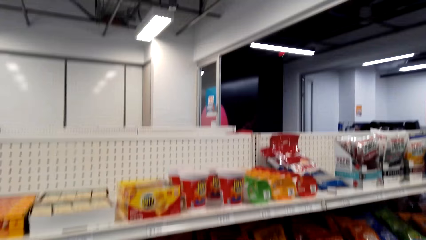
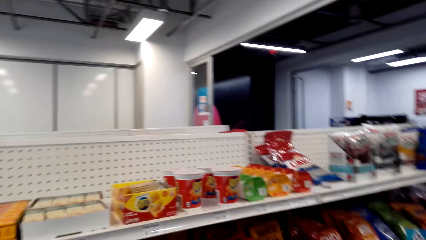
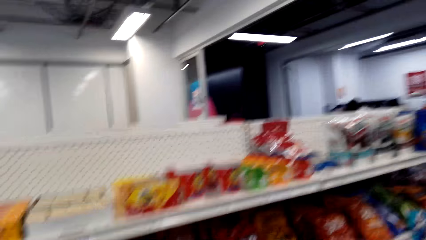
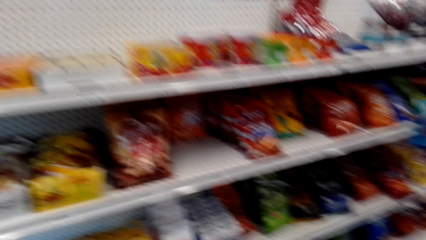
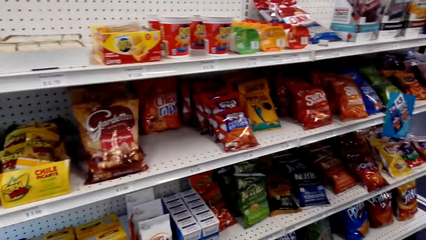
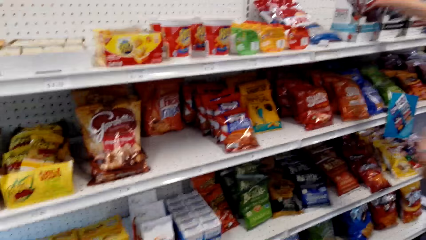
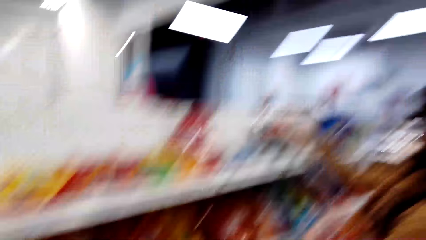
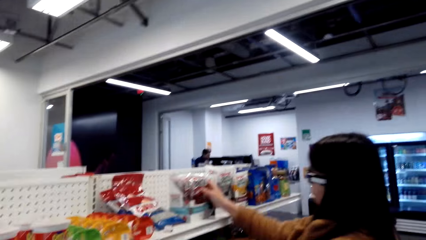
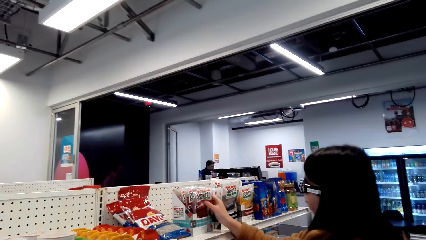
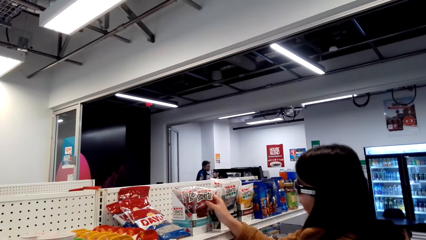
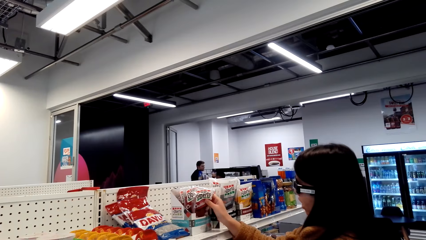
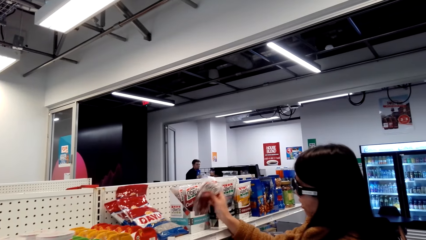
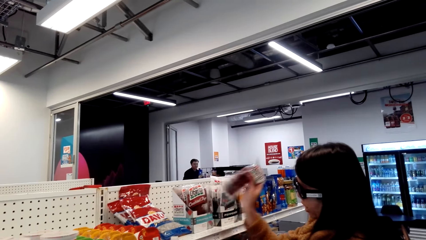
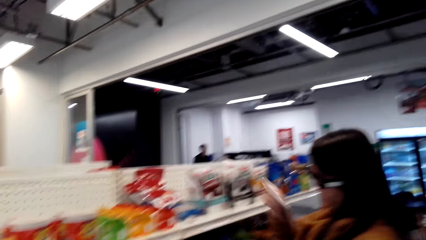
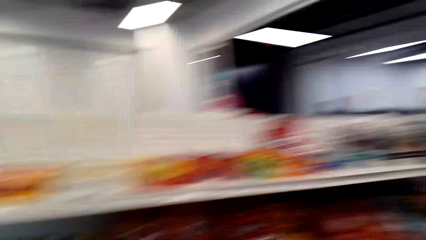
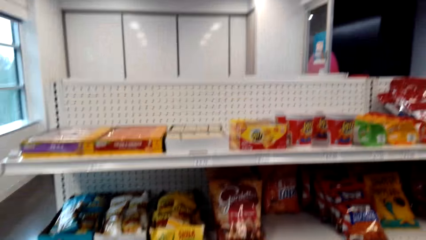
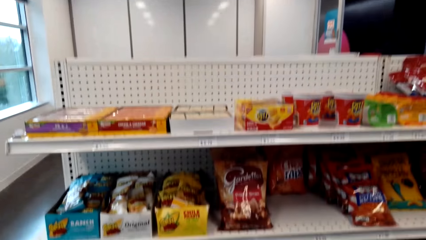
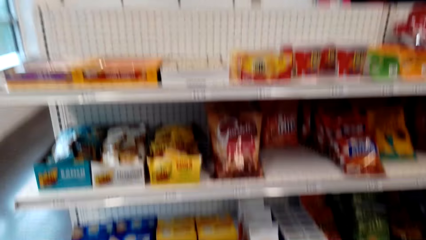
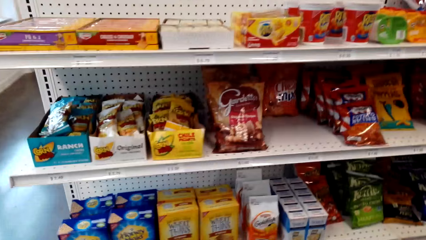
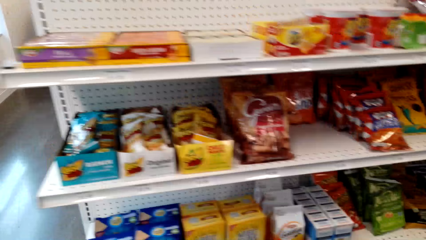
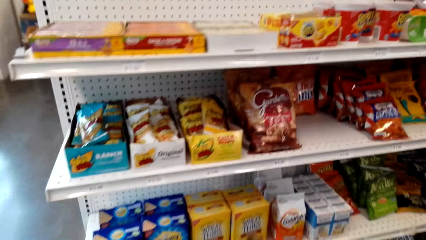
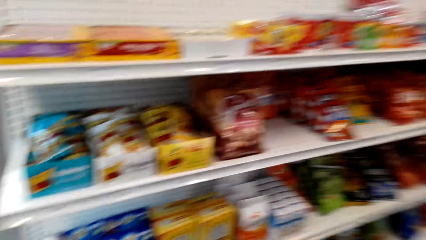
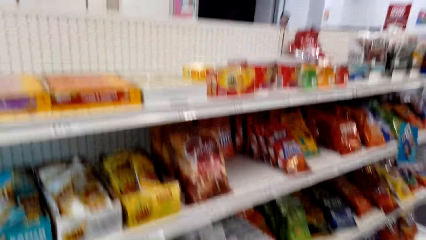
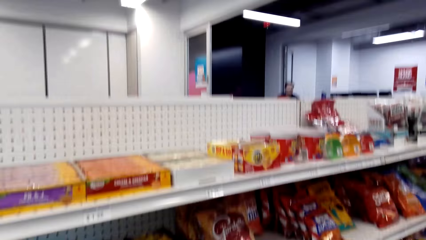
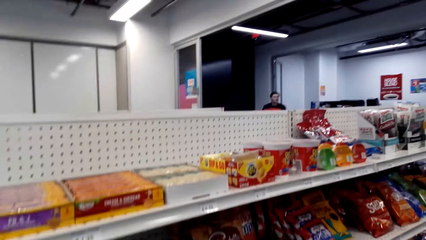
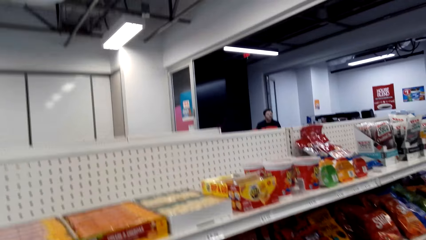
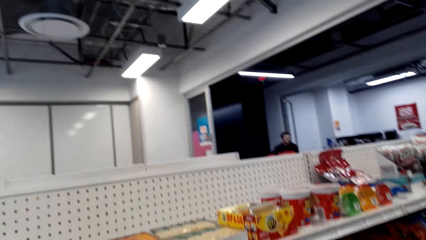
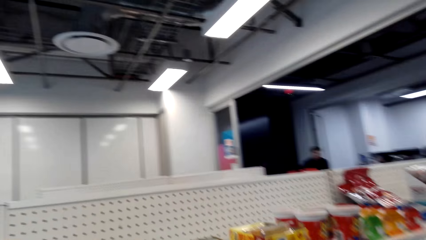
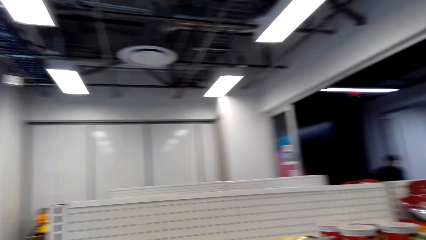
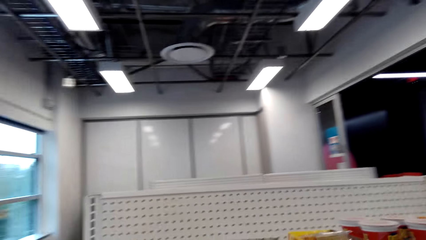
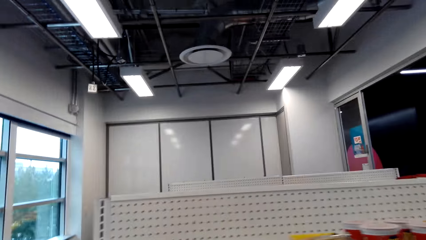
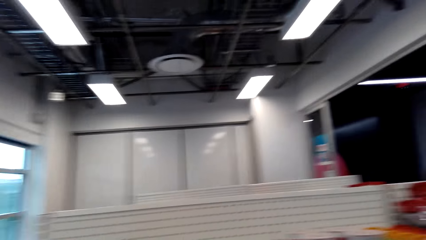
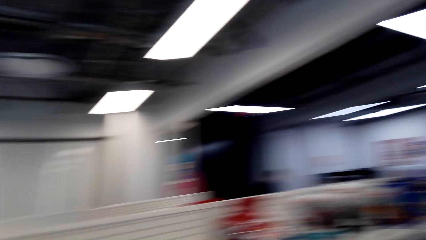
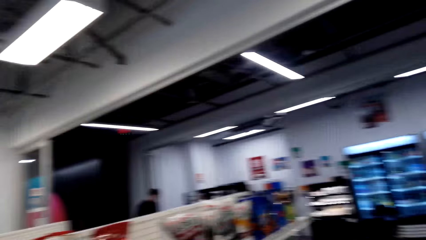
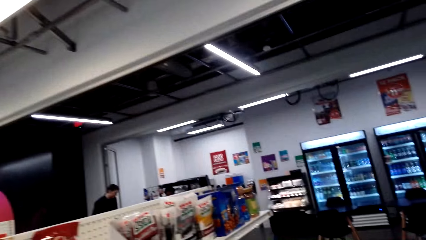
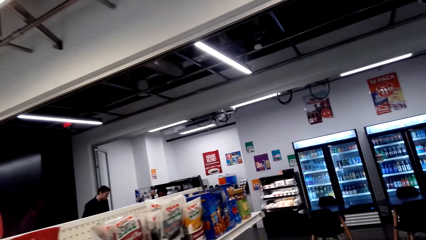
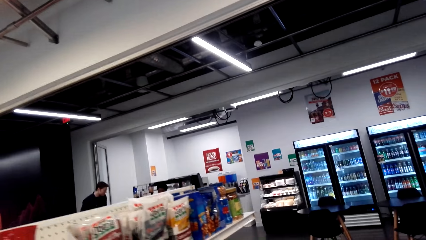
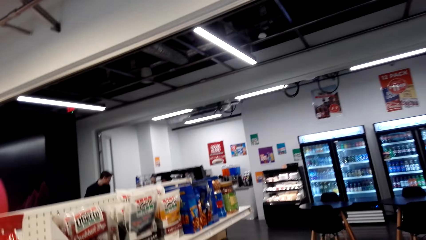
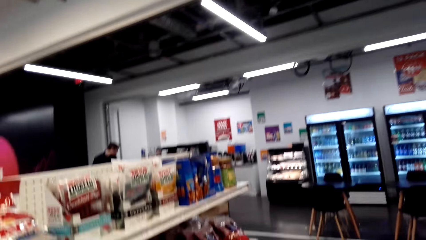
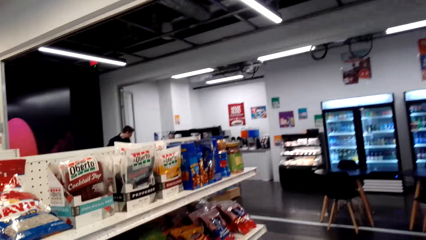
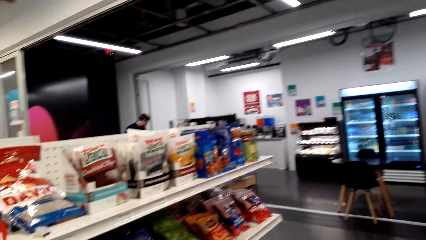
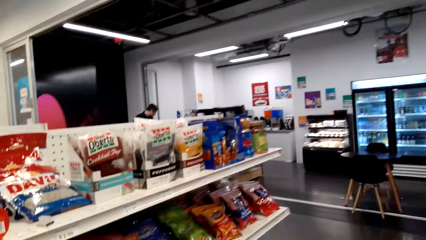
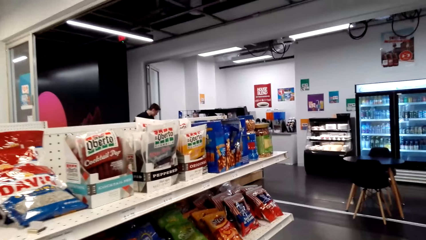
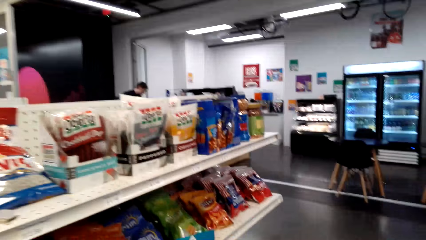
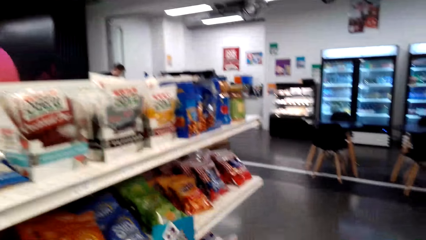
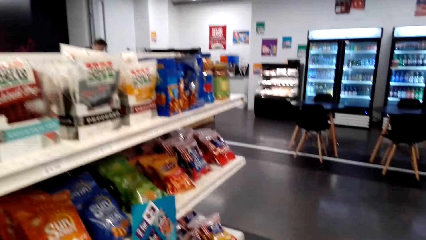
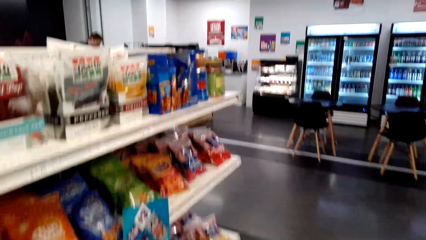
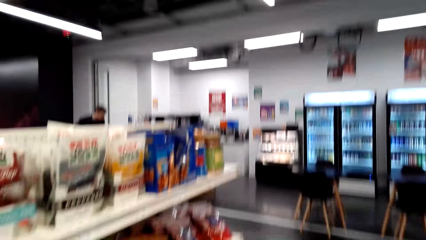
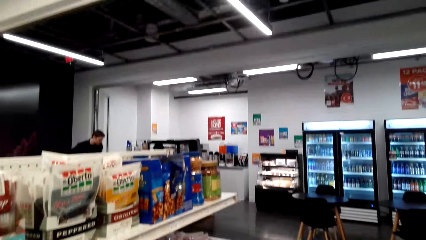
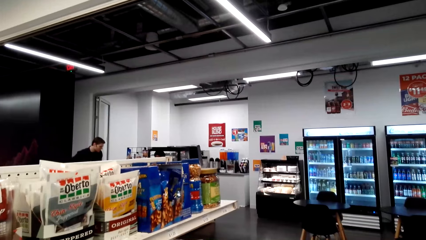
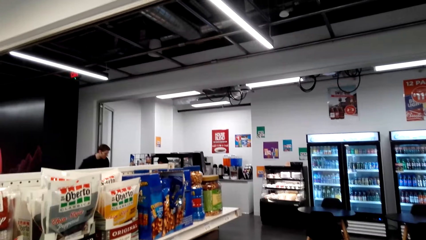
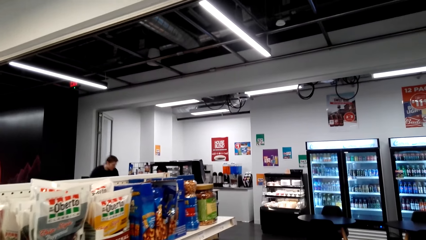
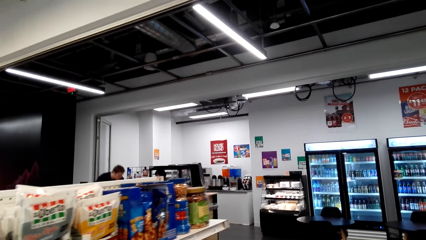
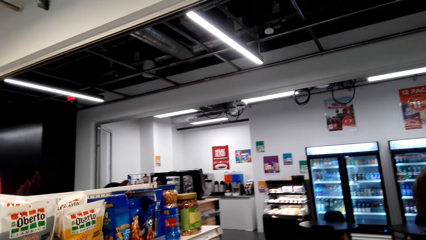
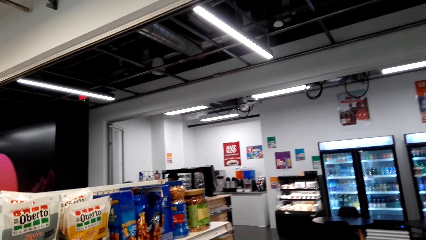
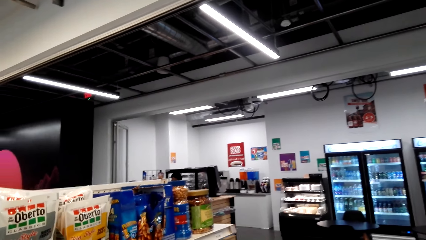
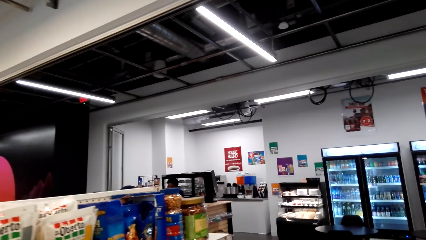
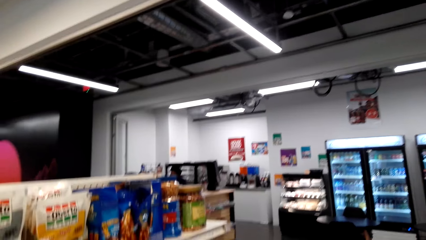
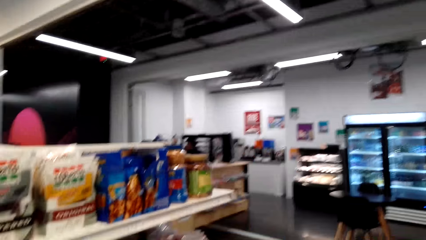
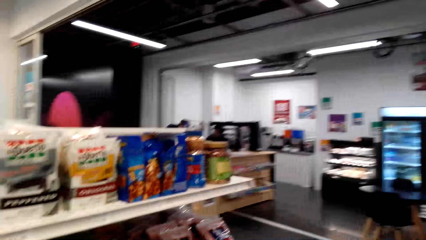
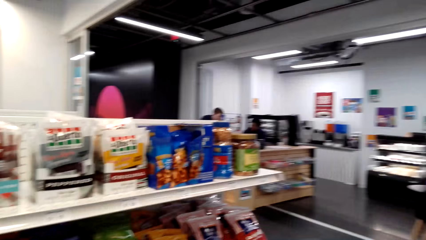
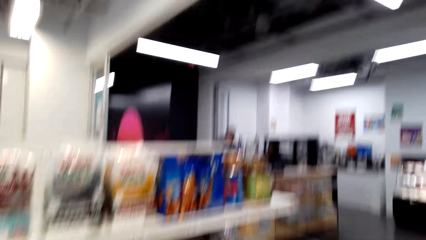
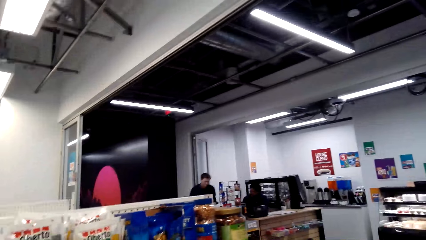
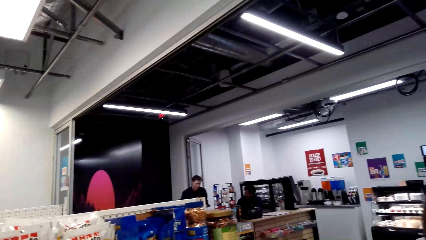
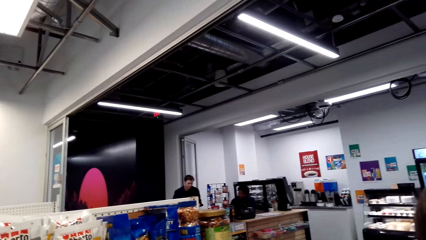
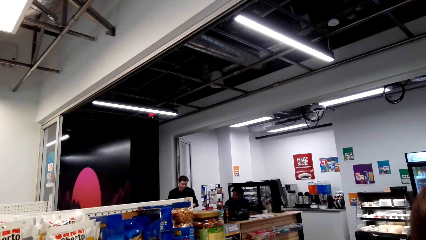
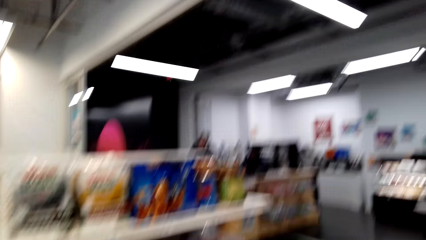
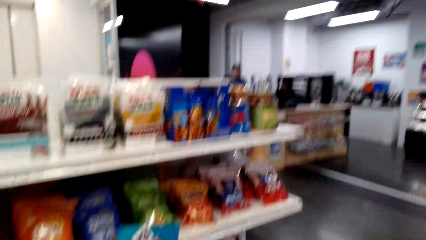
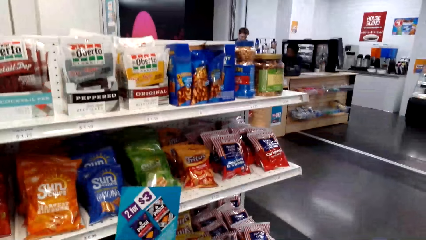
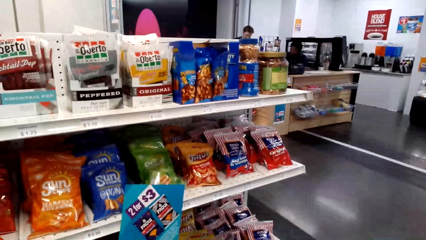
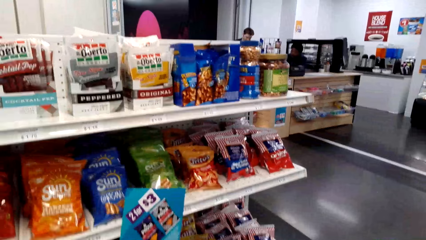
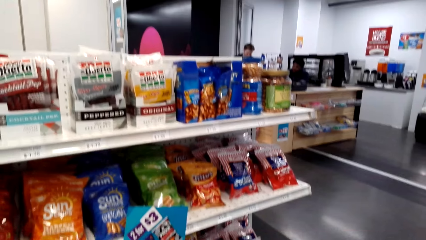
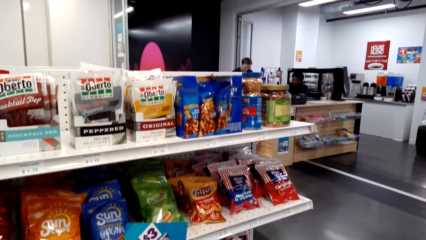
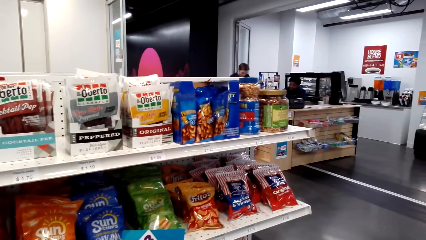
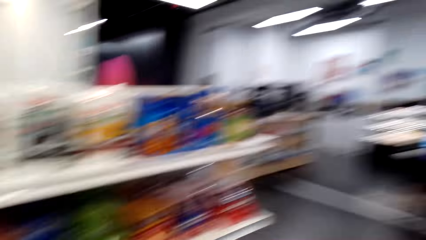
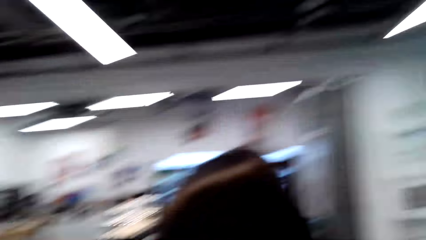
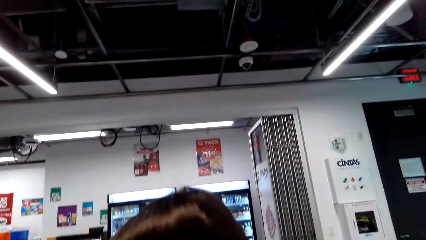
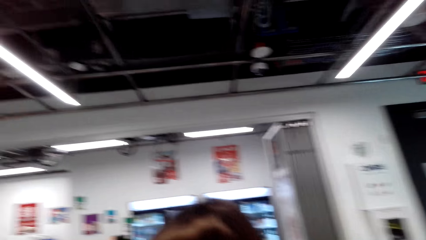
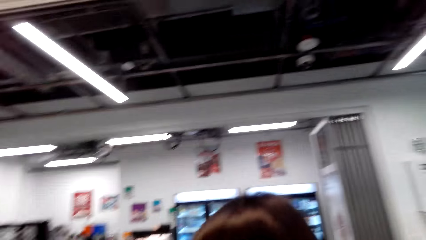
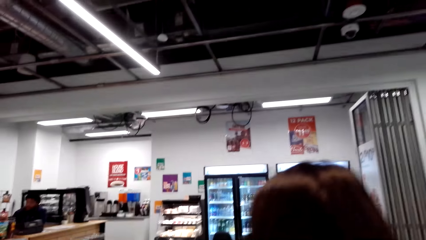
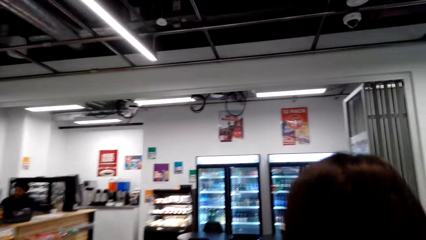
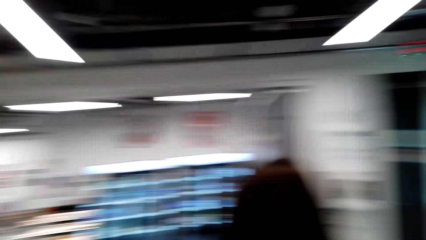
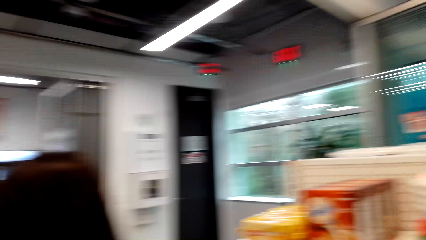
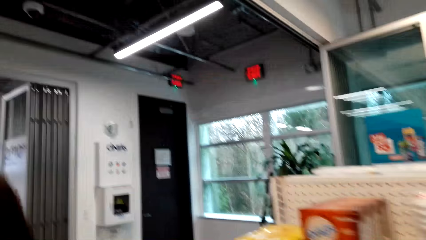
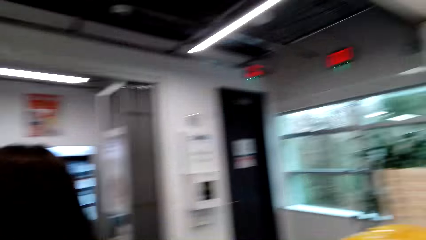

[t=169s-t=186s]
The camera wearer walks around. A lady touches something. The camera wearer talks with the lady. The lady picks something. The camera wearer talks with the lady. They look around, talk with the lady, walk around, and look around. They look around again.
